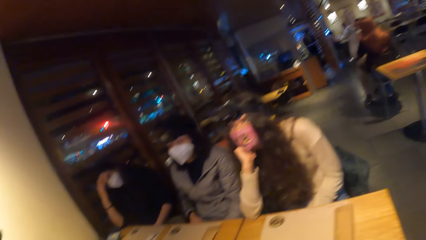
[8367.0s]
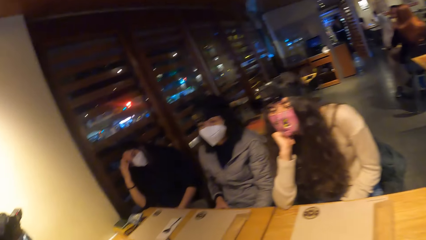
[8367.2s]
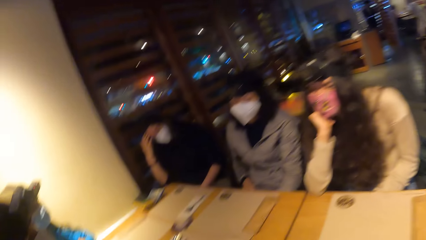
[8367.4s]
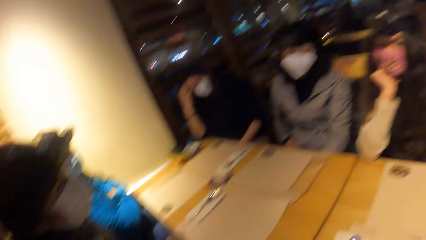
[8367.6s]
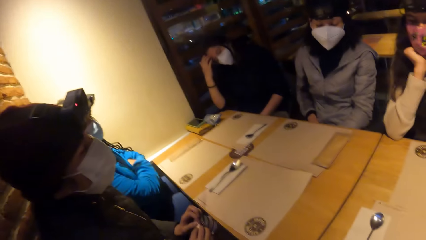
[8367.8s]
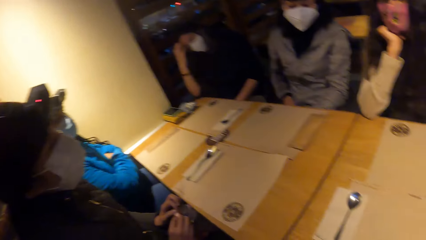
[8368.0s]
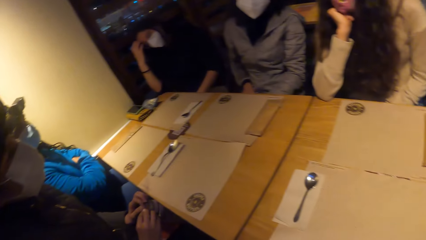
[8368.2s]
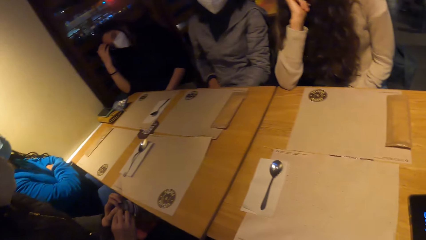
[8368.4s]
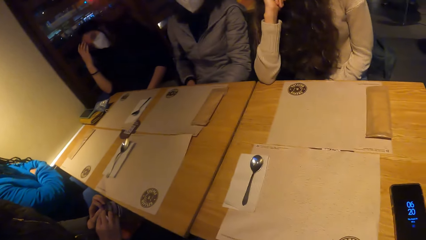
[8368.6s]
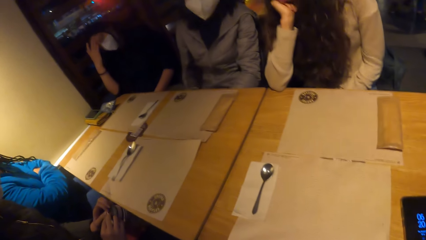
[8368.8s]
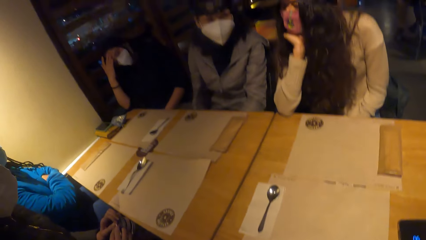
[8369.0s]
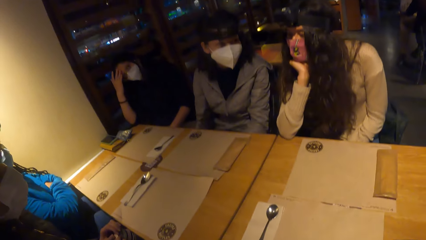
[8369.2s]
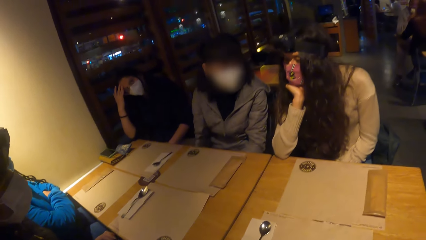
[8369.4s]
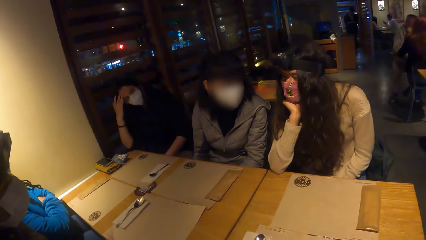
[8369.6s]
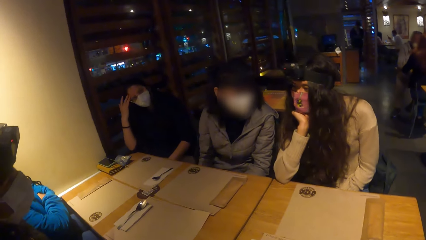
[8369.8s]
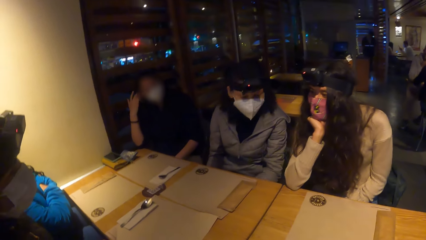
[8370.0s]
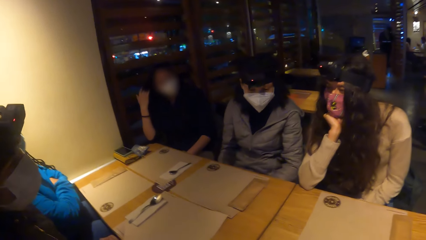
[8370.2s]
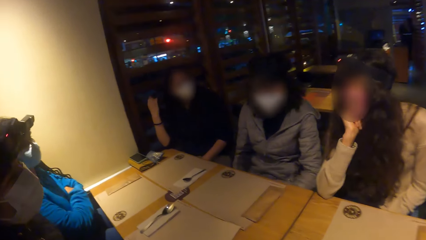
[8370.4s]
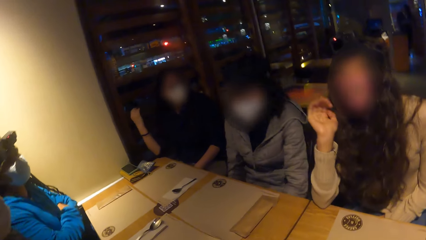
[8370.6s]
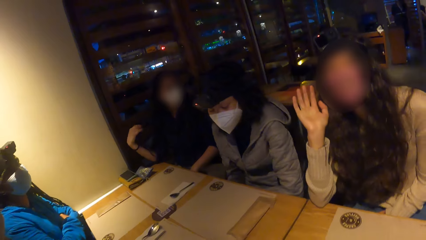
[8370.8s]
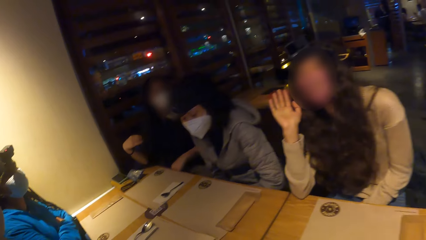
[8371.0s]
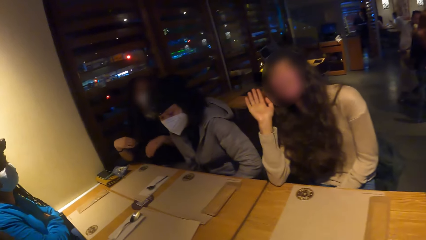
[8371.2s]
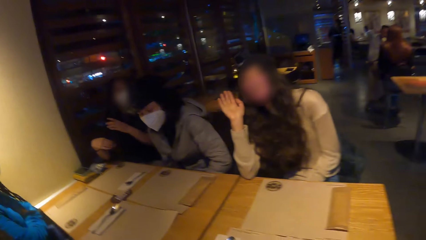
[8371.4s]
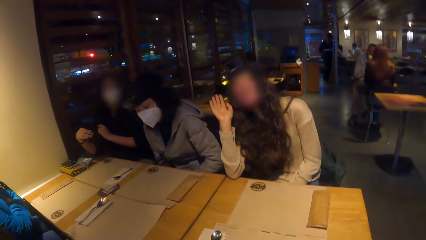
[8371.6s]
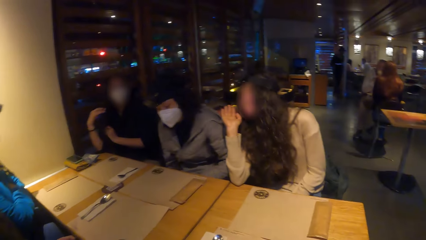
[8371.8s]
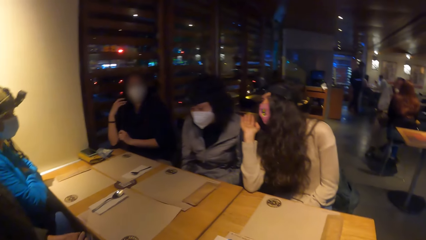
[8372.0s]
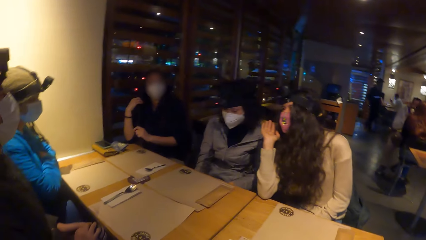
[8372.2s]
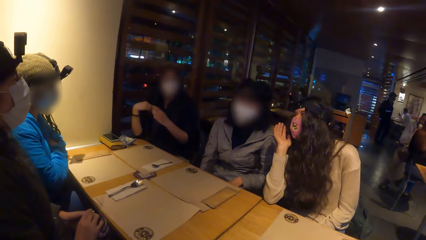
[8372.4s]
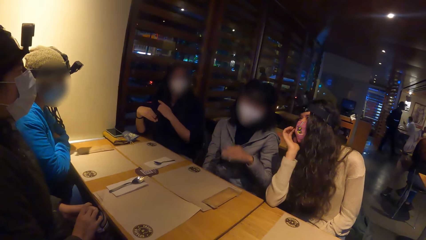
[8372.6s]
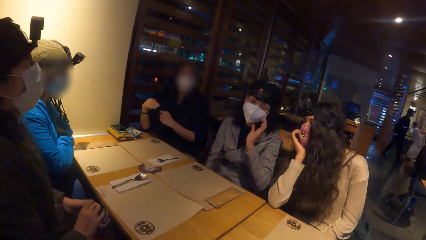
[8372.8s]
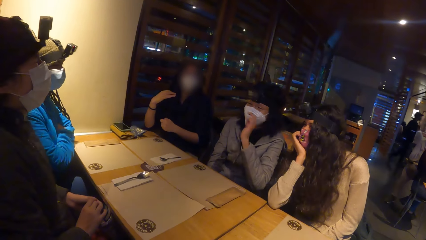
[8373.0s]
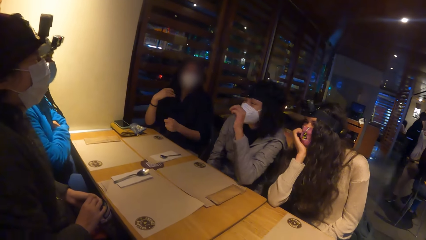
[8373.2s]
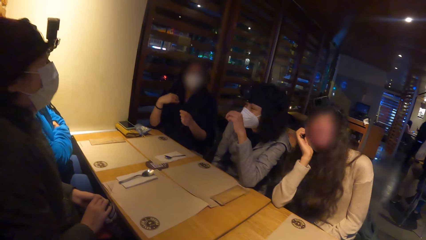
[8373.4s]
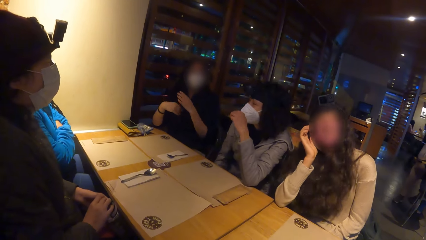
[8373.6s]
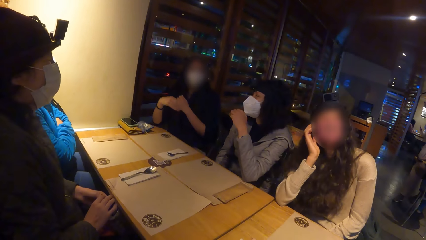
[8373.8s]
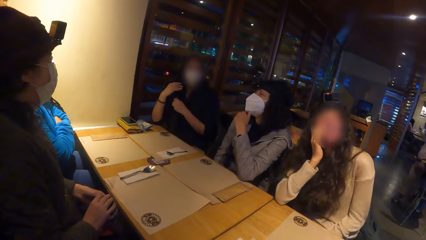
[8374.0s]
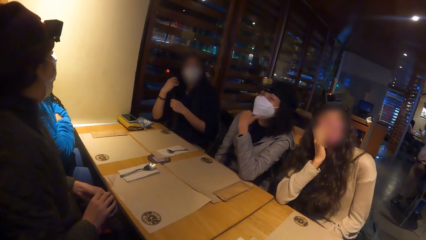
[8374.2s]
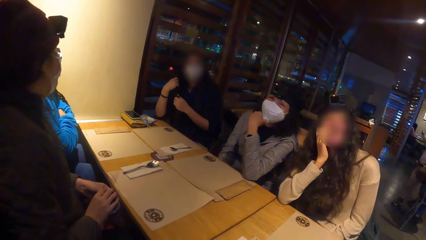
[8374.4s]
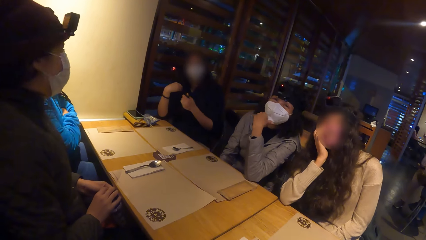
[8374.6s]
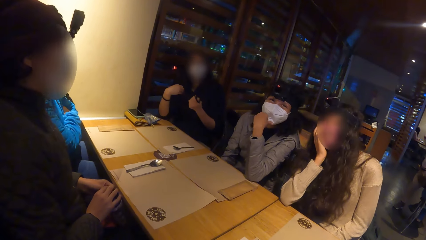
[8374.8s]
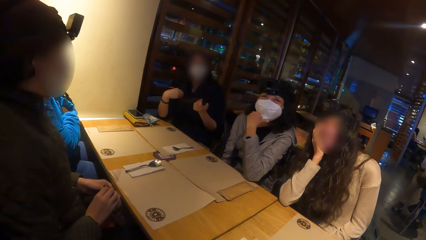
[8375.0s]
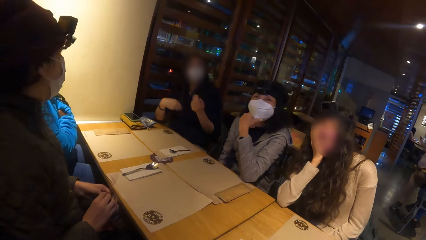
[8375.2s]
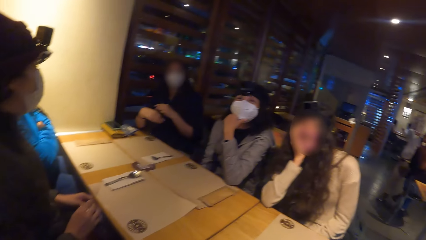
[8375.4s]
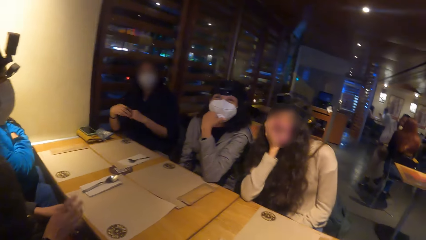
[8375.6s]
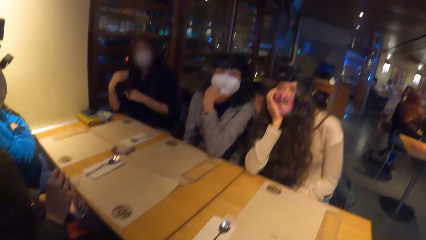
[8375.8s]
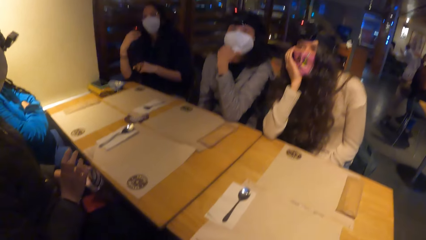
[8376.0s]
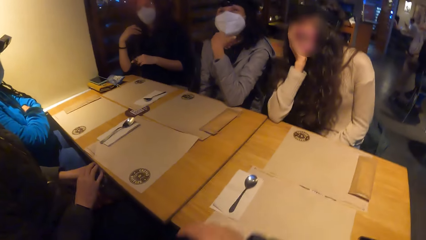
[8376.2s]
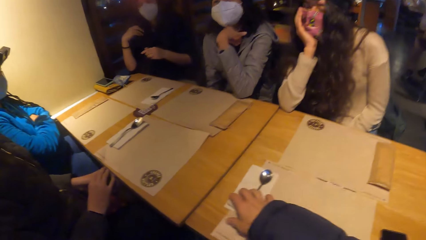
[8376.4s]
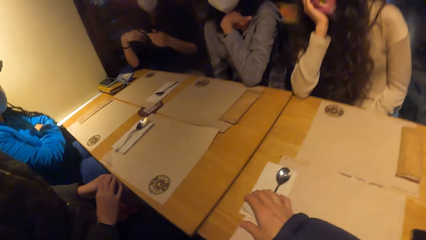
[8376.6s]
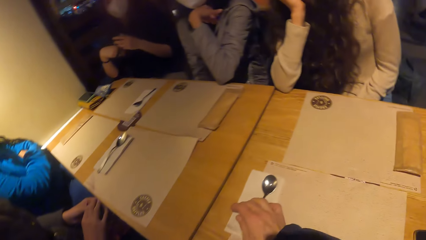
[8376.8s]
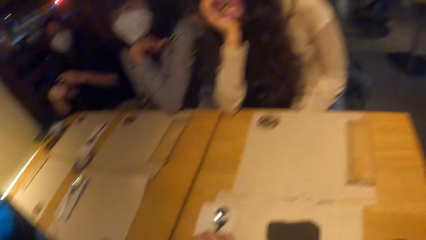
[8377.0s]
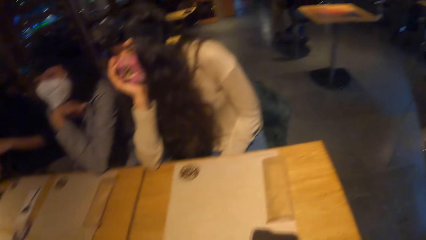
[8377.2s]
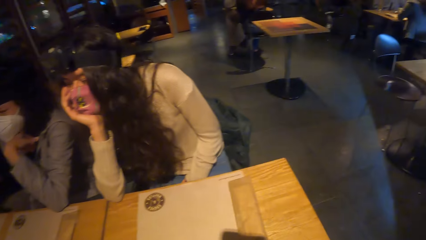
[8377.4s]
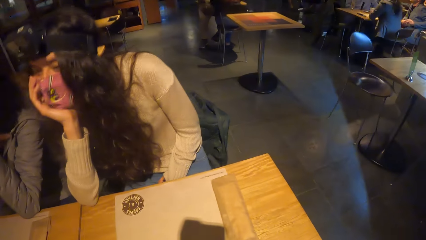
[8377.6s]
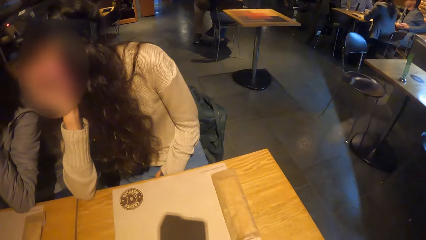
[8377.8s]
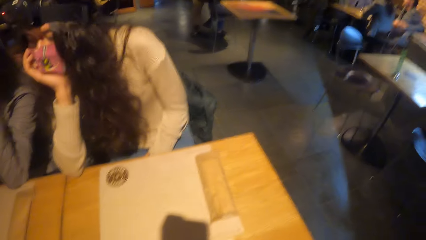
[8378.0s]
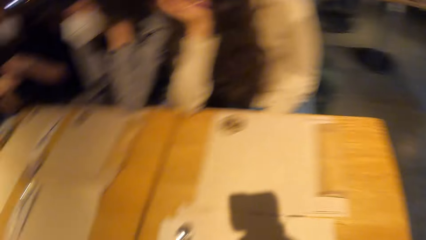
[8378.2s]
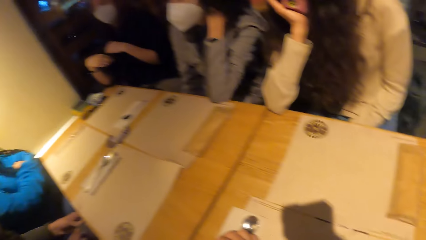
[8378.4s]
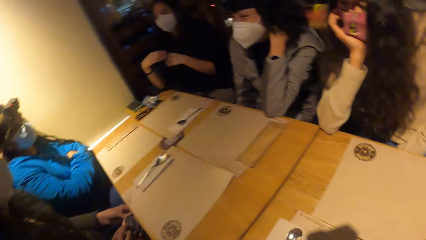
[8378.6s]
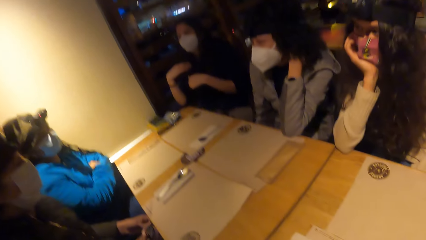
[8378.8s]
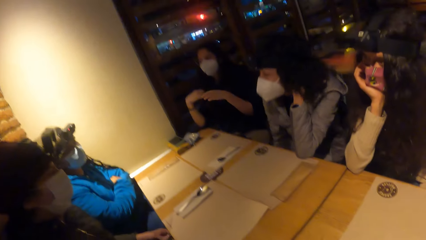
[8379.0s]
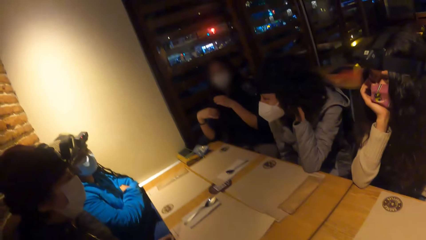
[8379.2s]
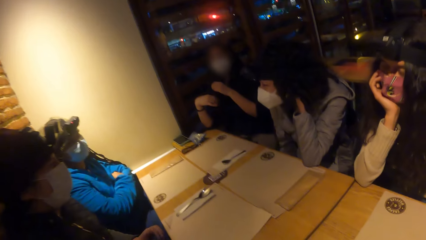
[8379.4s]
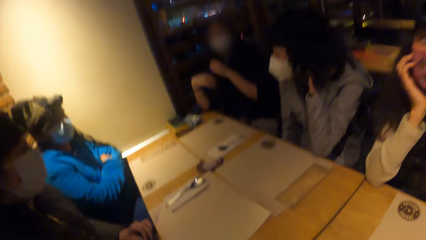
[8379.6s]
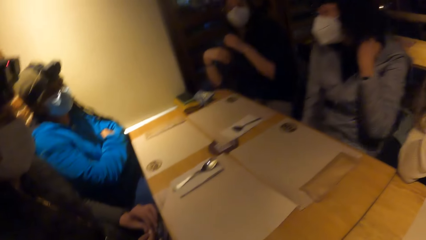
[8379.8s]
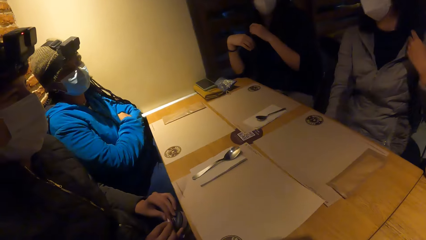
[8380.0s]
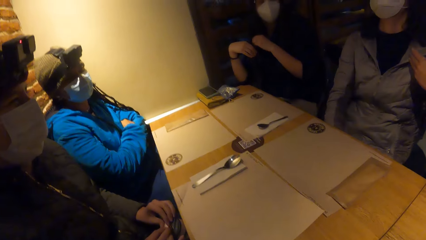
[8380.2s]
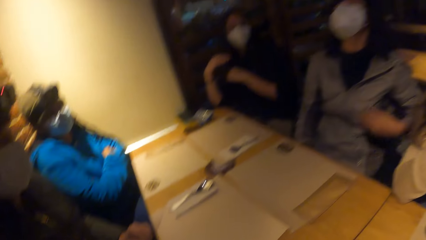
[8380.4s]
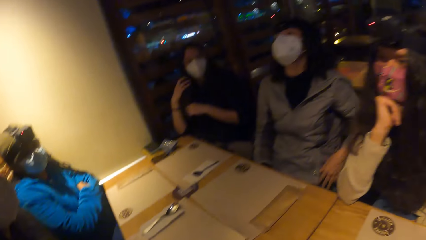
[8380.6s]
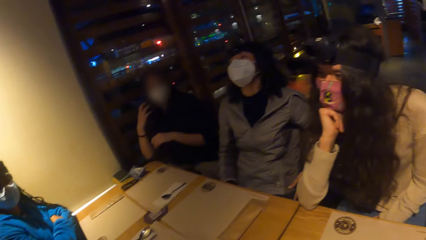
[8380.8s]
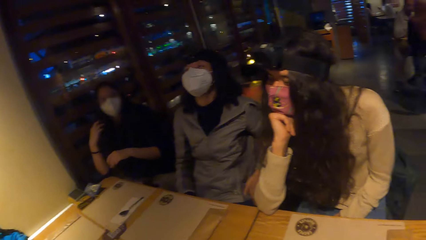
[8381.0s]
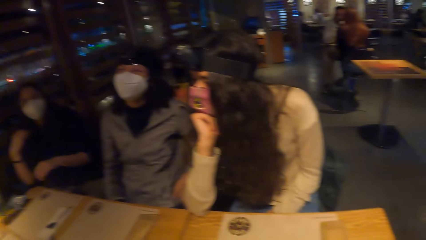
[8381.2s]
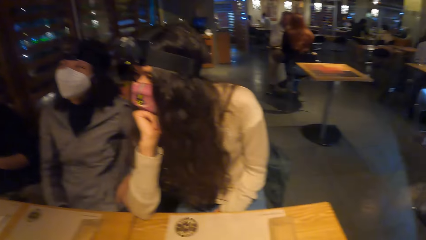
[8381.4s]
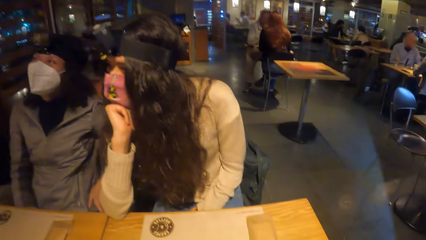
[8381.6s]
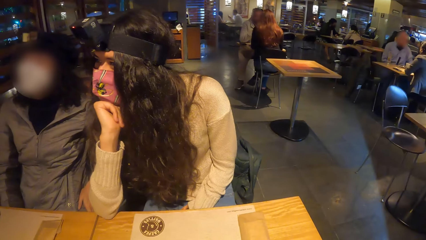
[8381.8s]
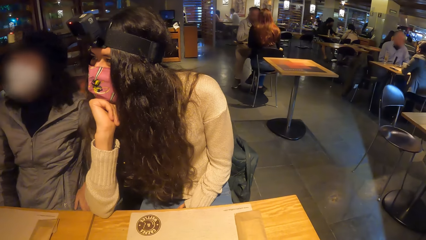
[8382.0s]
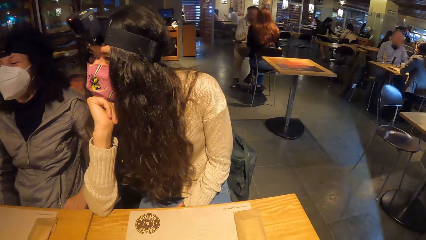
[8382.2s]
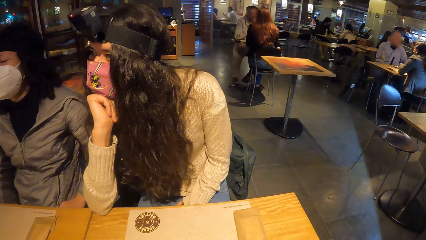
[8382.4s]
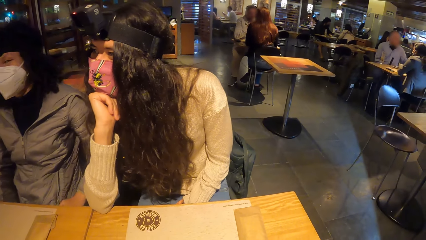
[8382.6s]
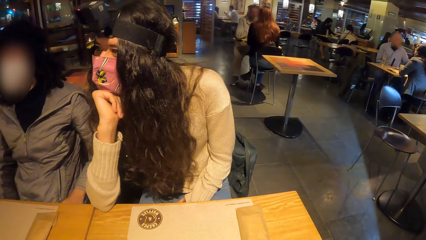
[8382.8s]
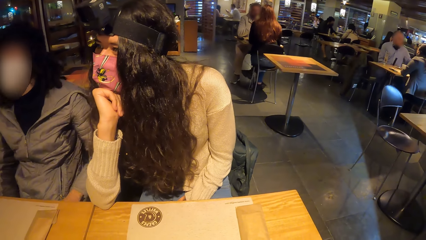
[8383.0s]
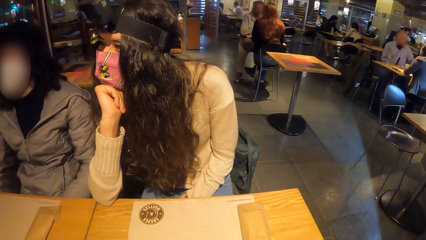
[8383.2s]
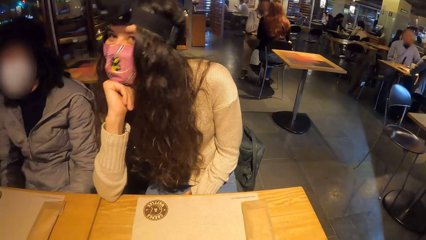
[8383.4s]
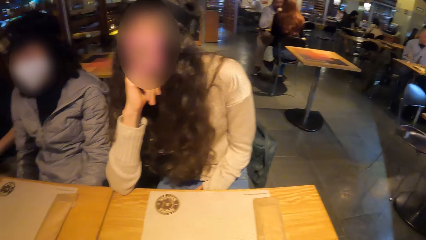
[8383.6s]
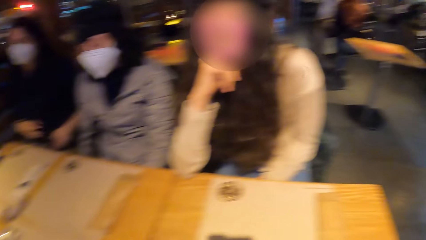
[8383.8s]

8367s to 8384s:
A person converses with another person. The first person lifts a hand. A third person straightens the hair. The second person converses with the first person. The camera wearer places his right hand on the napkin on the table. He looks around.
